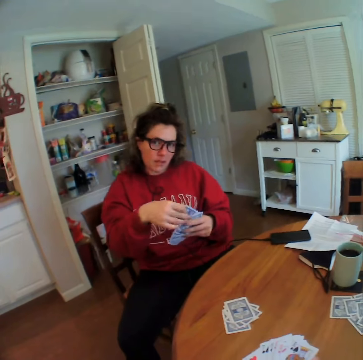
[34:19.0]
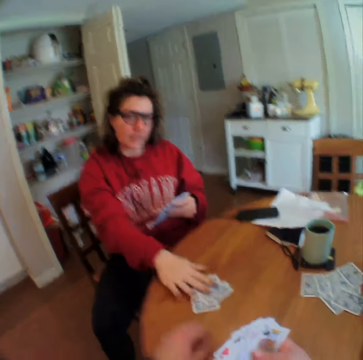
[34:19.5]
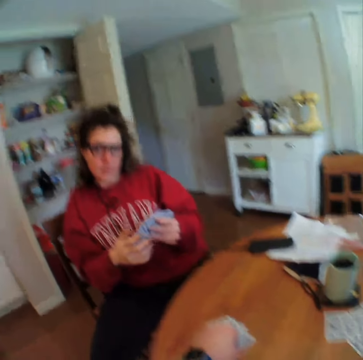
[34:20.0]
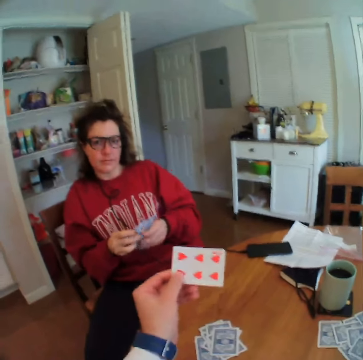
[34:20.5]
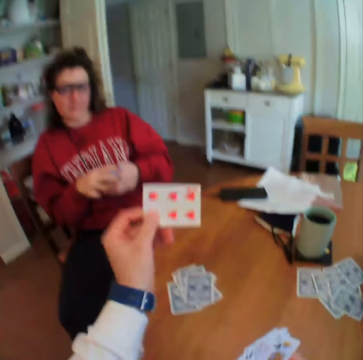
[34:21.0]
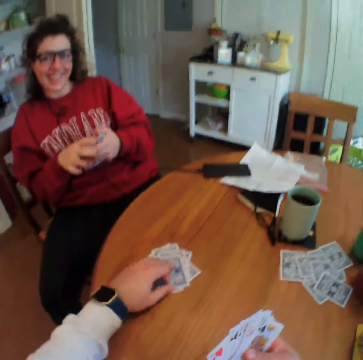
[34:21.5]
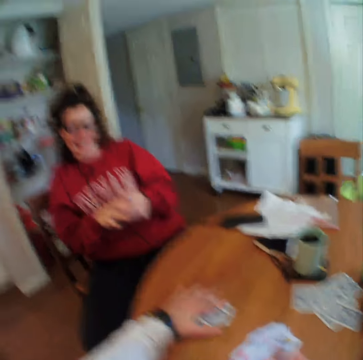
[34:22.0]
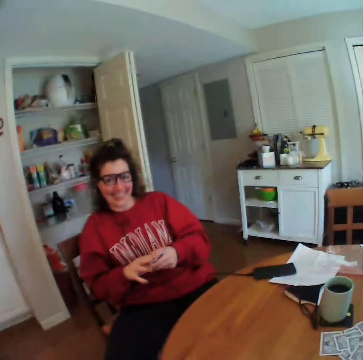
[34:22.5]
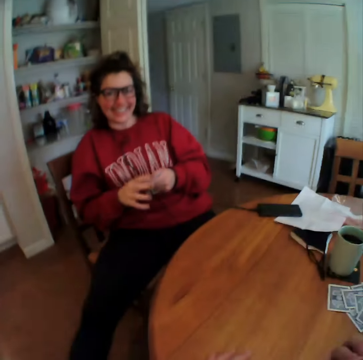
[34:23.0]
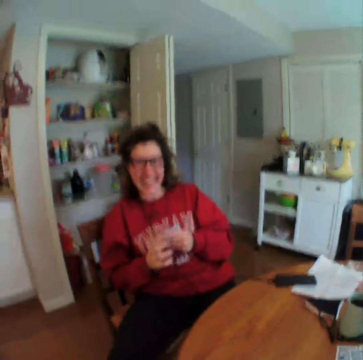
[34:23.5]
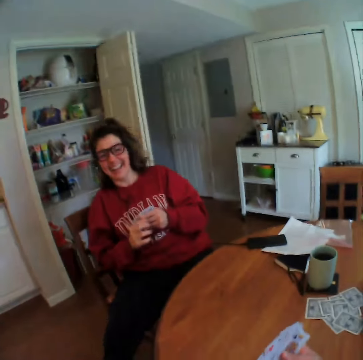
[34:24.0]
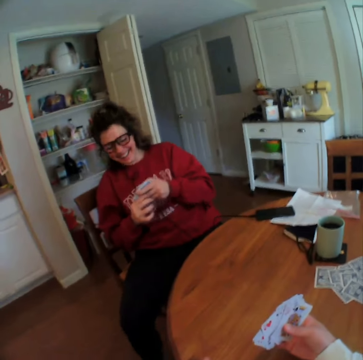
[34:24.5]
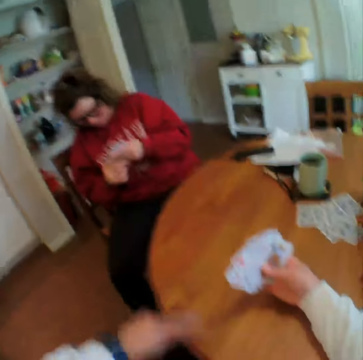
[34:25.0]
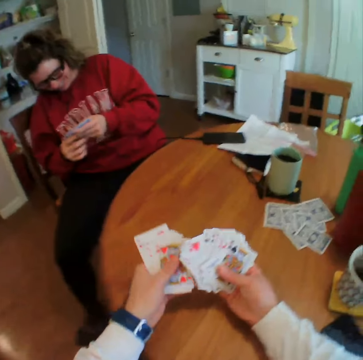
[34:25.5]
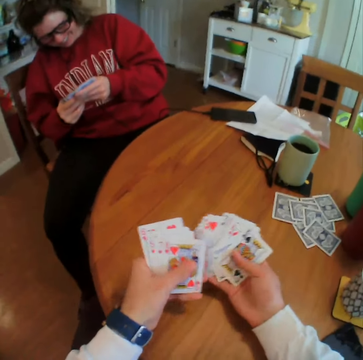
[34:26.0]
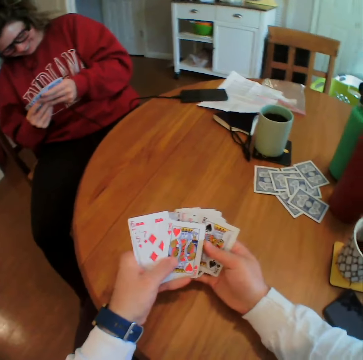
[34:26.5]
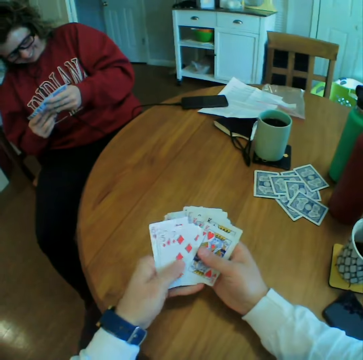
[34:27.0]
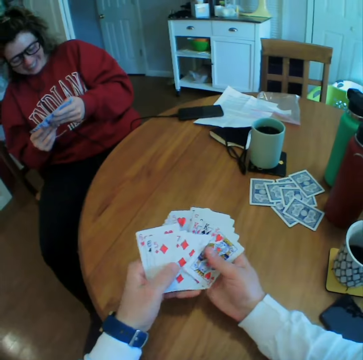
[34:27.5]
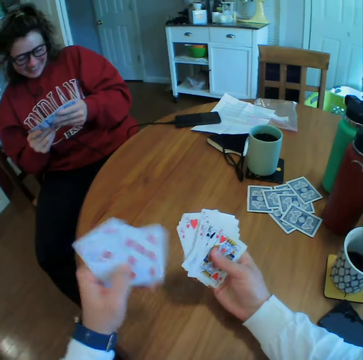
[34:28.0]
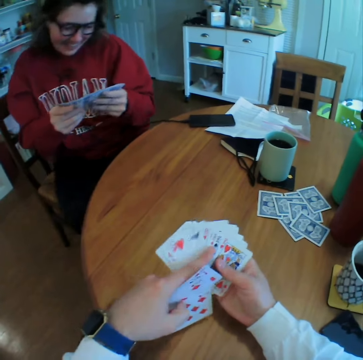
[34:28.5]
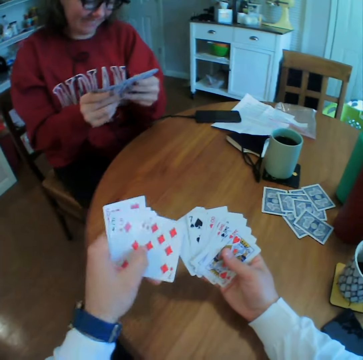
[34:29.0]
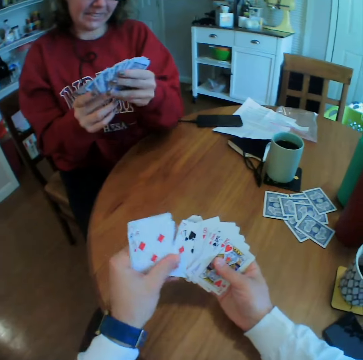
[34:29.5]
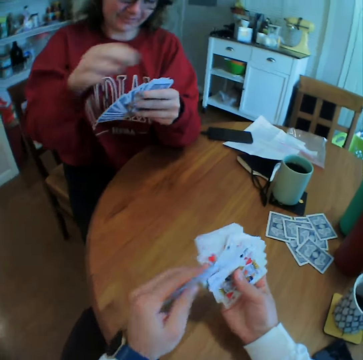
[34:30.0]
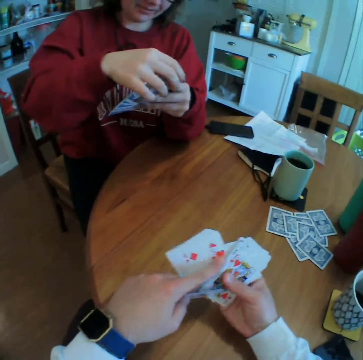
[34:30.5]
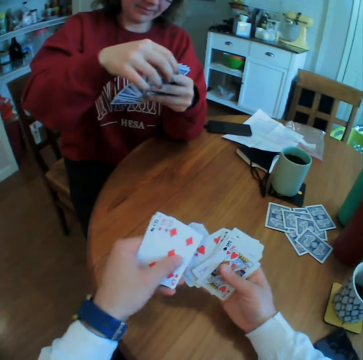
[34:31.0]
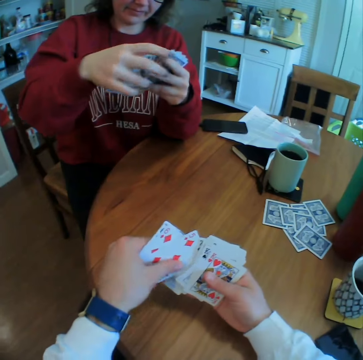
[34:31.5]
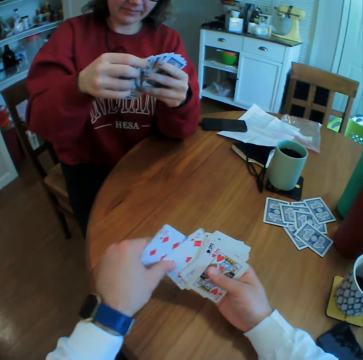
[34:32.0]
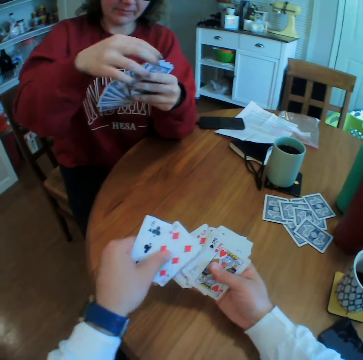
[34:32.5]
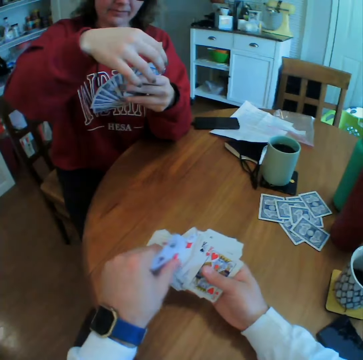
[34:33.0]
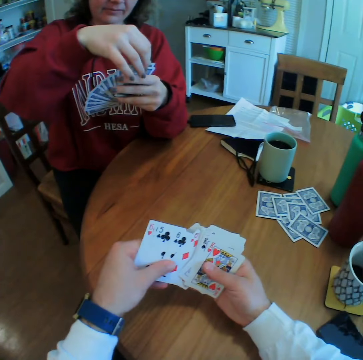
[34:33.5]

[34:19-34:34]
The woman bends forward, plays her card and leans back on the chair. The camera wearer picks a card from the table. They look at the card. They hold the card. They talk to the woman. They put down the card. They grab cards from the table. They talk to the woman. They reshuffle the cards. The woman looks down. The woman moves forward. The camera wearer laughs and arranges his cards.

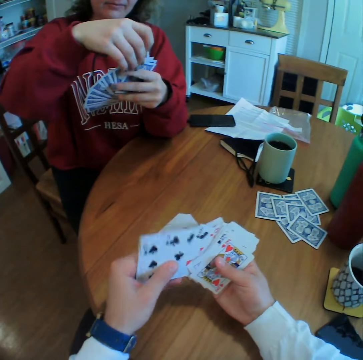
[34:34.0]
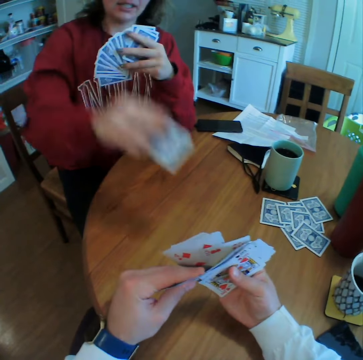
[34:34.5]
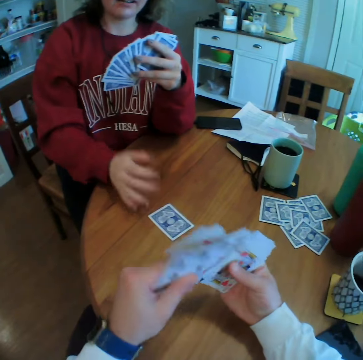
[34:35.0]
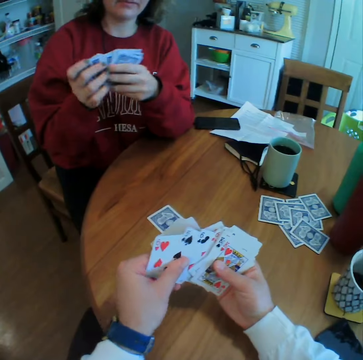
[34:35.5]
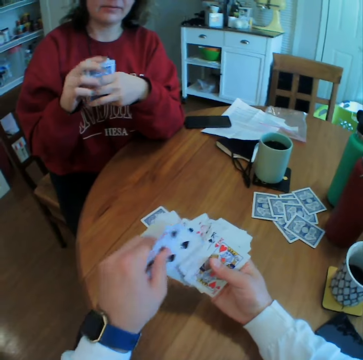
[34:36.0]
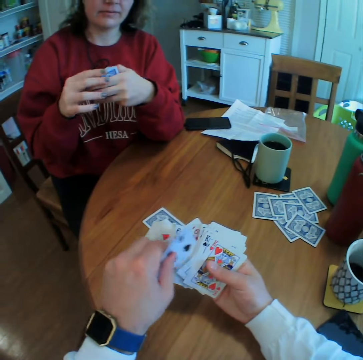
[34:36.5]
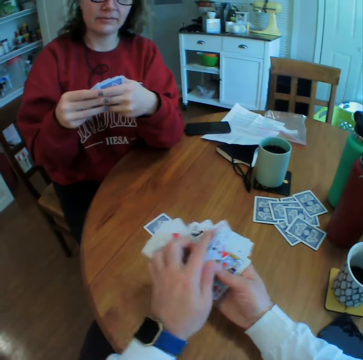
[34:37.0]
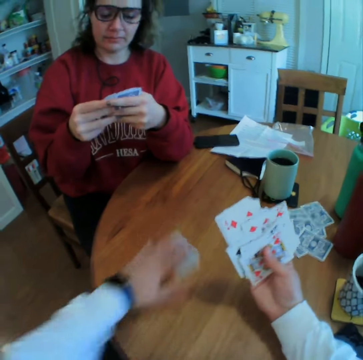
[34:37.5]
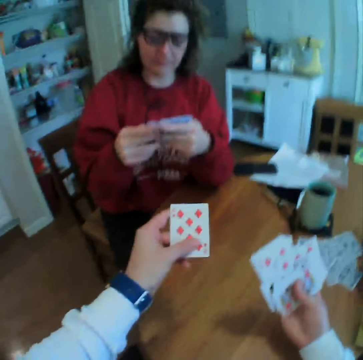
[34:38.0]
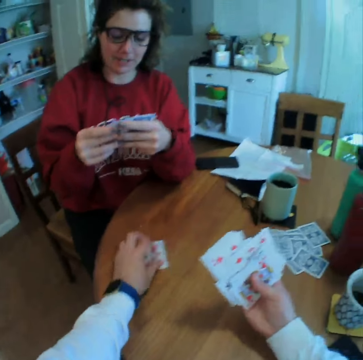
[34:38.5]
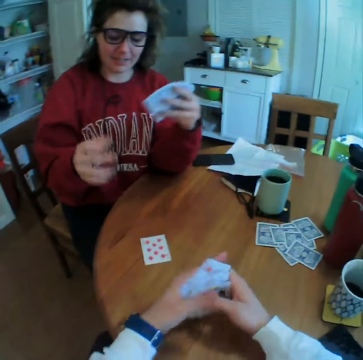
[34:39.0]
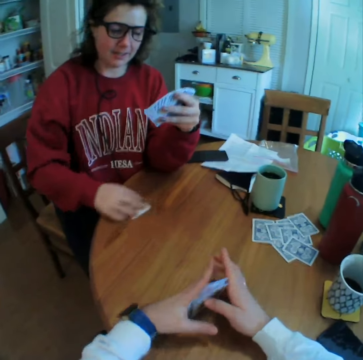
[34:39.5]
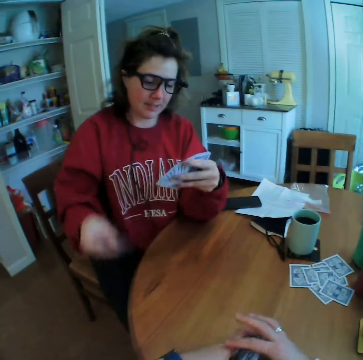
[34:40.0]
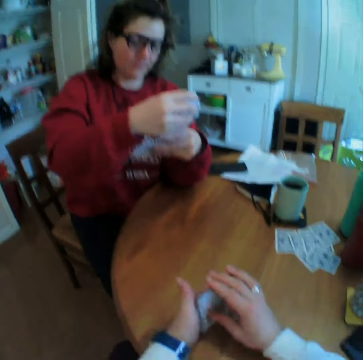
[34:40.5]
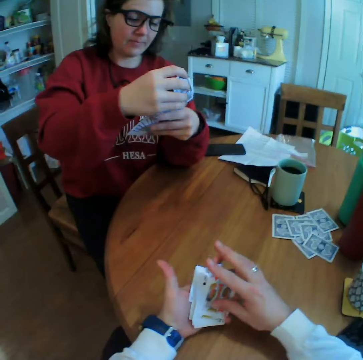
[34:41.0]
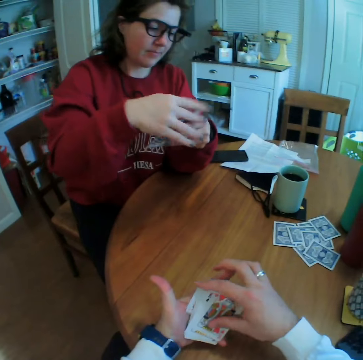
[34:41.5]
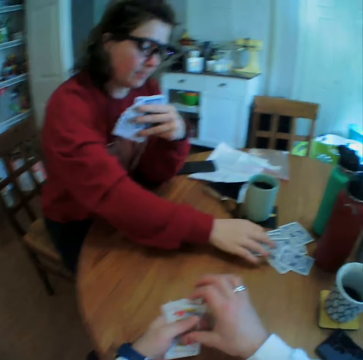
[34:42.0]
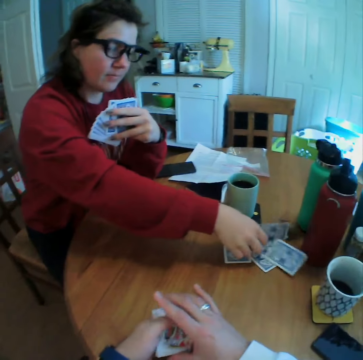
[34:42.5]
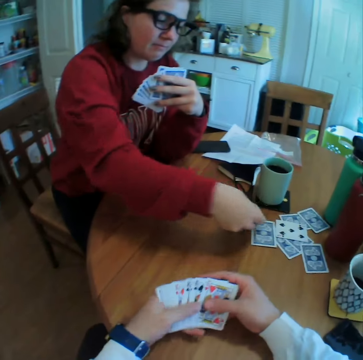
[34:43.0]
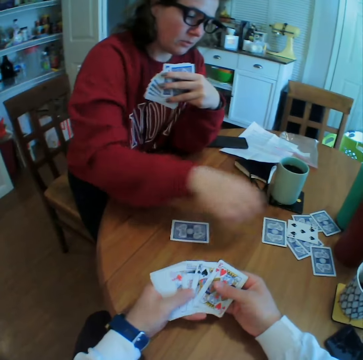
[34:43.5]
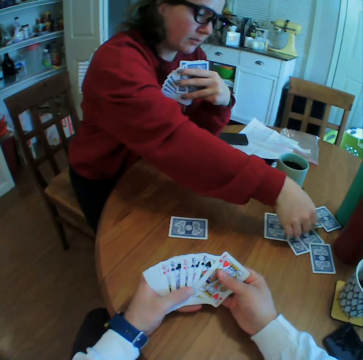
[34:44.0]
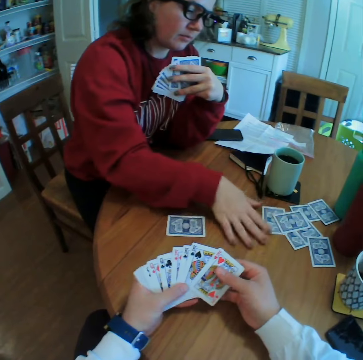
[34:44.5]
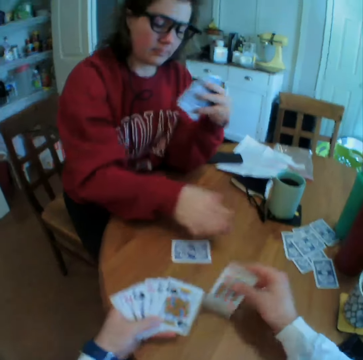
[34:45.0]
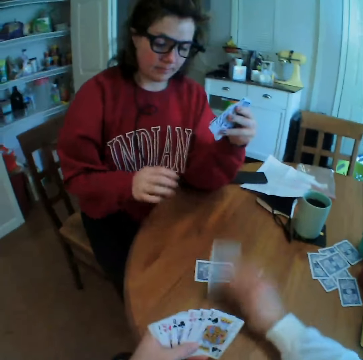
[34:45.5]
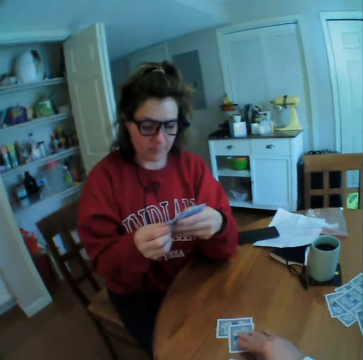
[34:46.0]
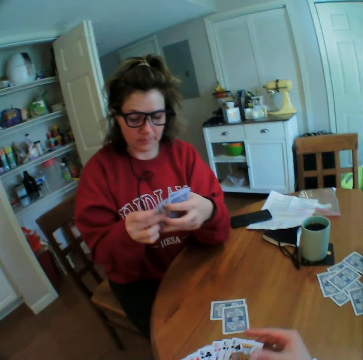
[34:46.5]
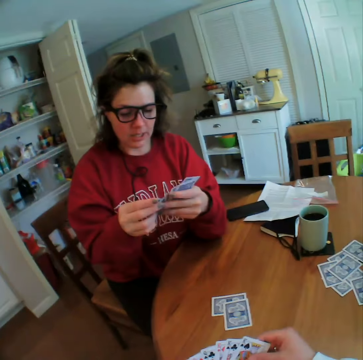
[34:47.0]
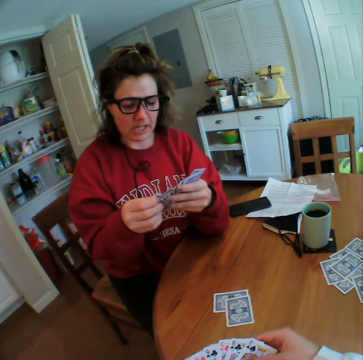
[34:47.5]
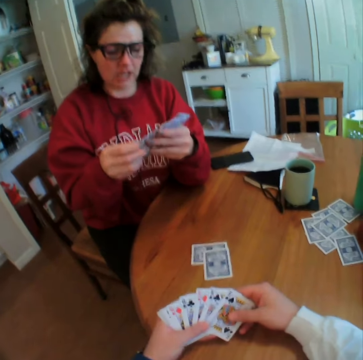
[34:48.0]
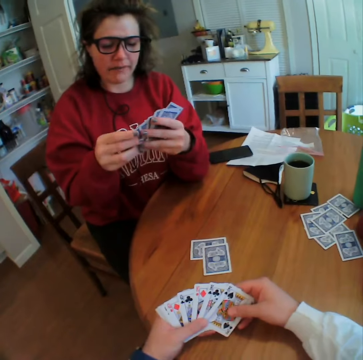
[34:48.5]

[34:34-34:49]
The woman plays her card. The camera wearer picks the card from the table. They look at the card. They drop the card on the table. The woman takes a card from the table. The woman picks a card from the table. The camera wearer talks to the woman. The woman drags the card and arranges the card from the table. The camera wearer plays his card. They talk to the woman.

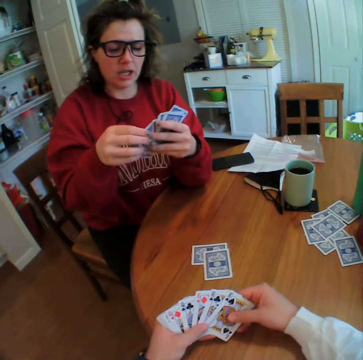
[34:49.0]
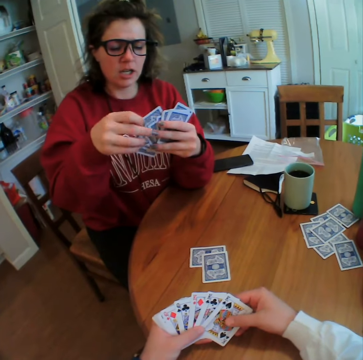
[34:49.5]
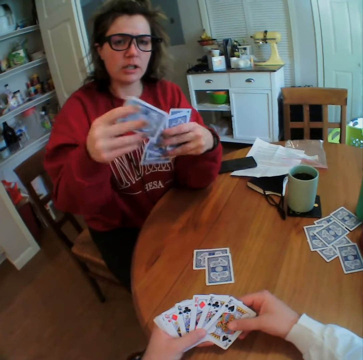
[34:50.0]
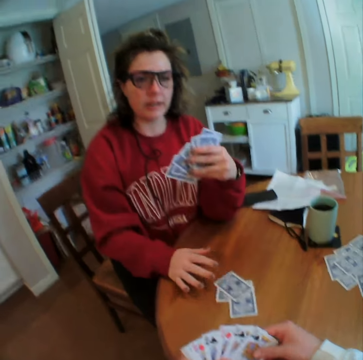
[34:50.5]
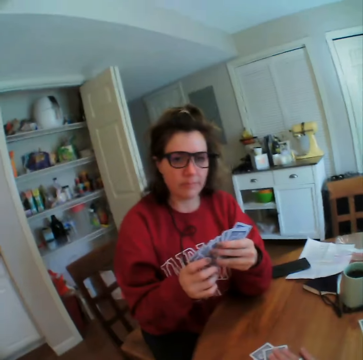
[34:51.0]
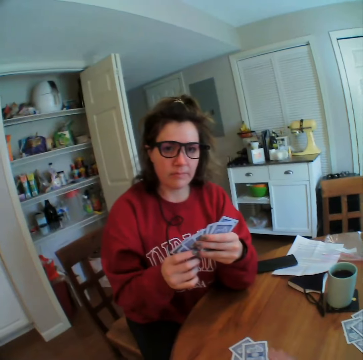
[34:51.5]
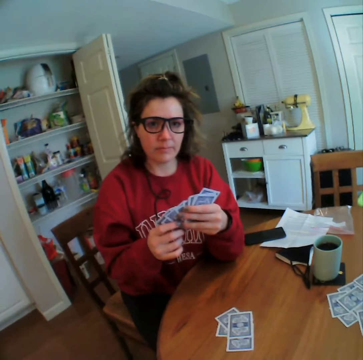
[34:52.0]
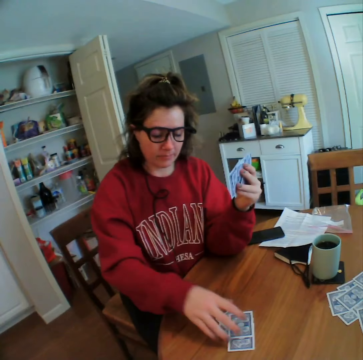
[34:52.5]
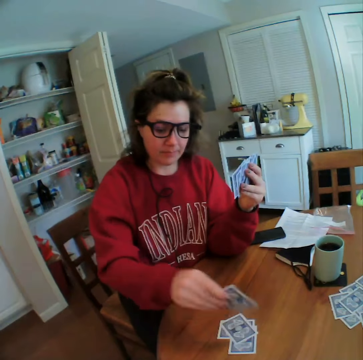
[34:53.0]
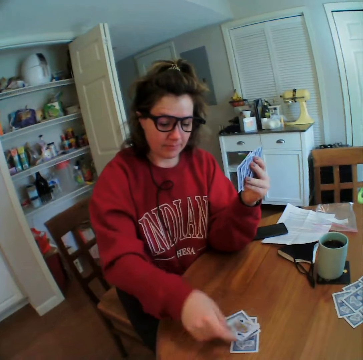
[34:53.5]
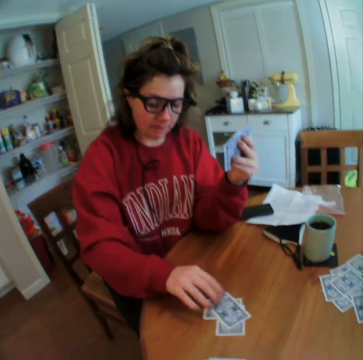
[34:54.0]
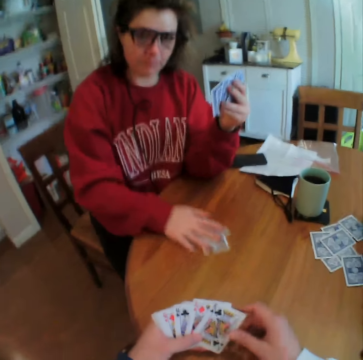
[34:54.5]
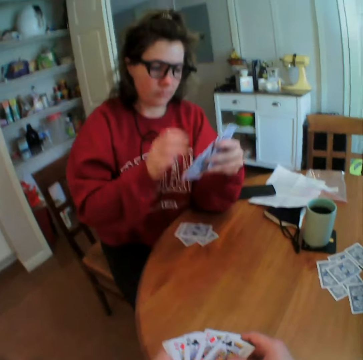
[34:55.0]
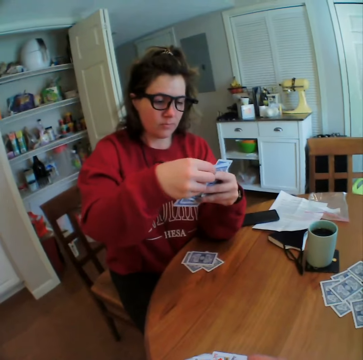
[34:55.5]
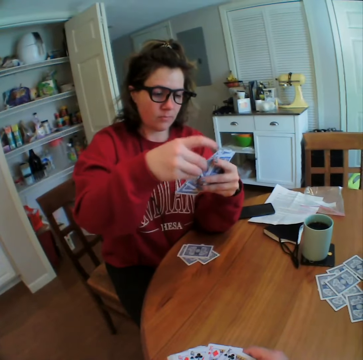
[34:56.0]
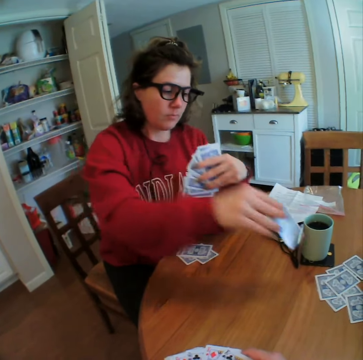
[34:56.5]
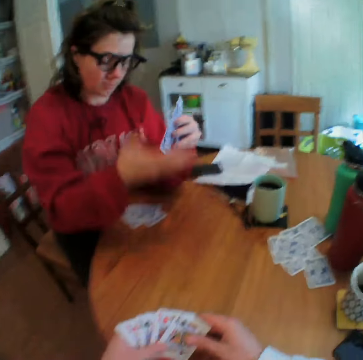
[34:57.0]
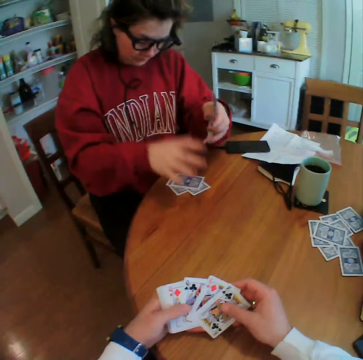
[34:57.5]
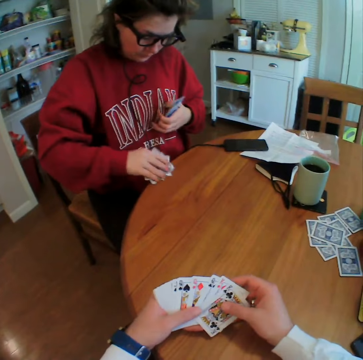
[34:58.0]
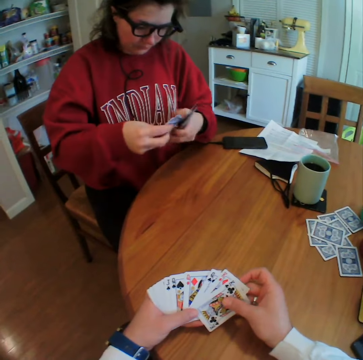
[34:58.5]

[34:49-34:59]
The woman sings and plays her card. The camera wearer plays his card. The woman picks a card from the table. The woman looks at the card, drops the card and pulls the cards from the table. The woman removes a card and drops the card. The woman grabs the cards from the table.
